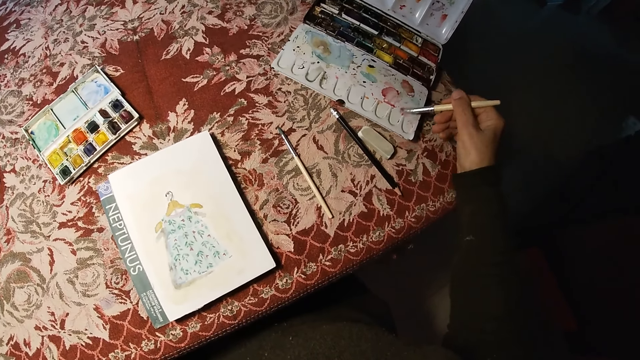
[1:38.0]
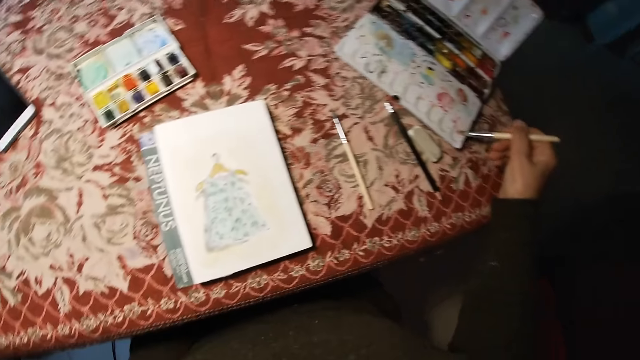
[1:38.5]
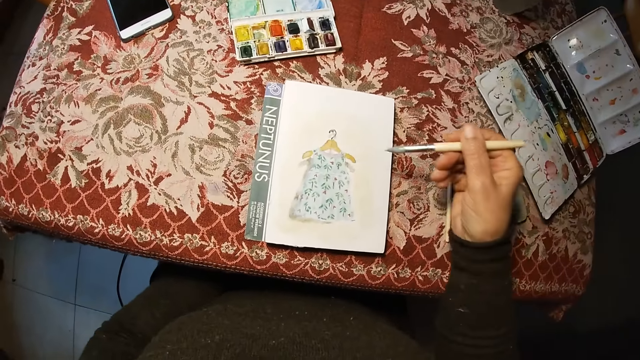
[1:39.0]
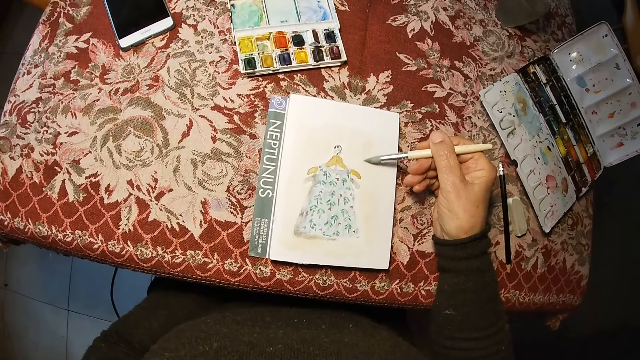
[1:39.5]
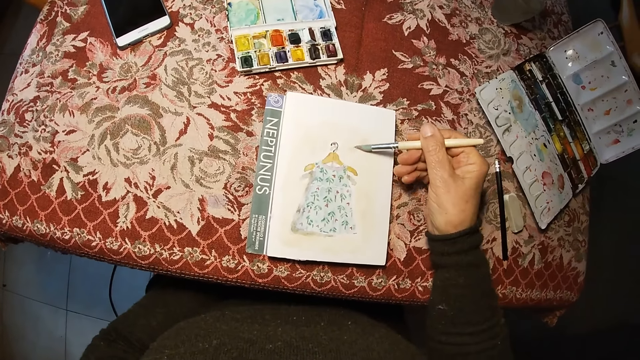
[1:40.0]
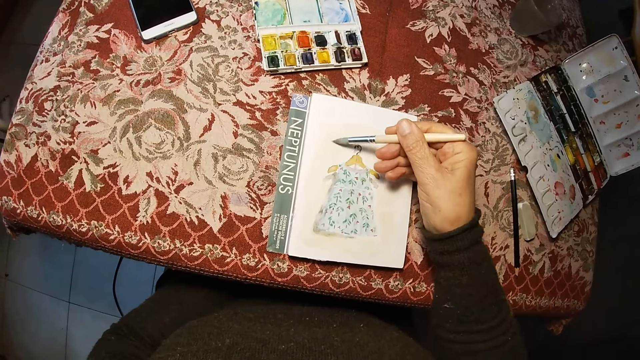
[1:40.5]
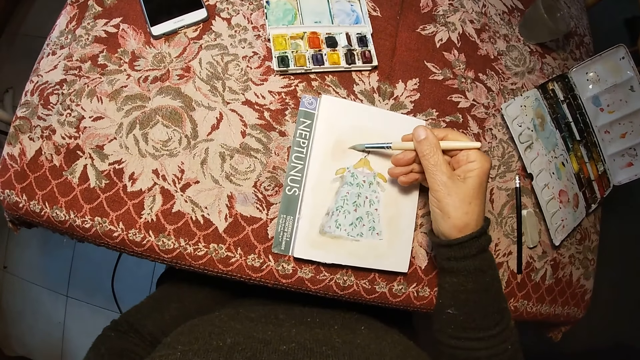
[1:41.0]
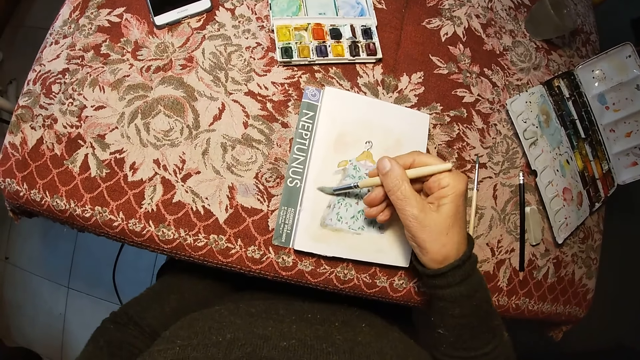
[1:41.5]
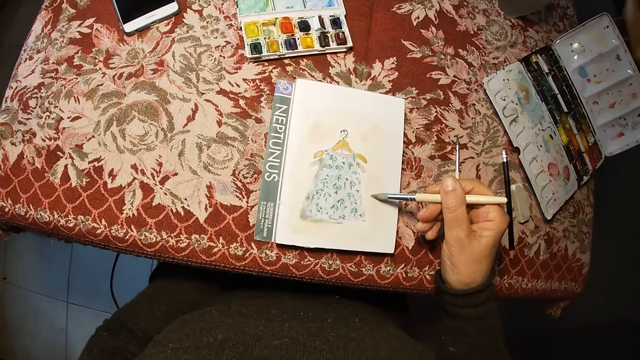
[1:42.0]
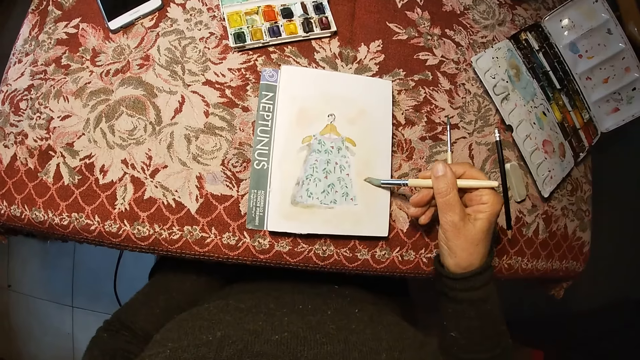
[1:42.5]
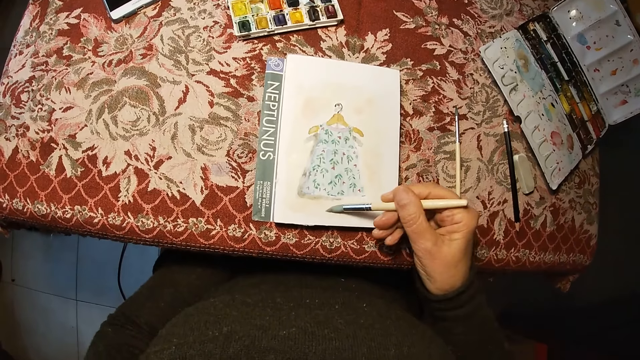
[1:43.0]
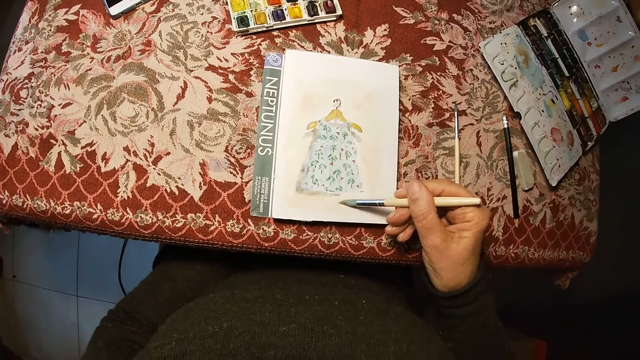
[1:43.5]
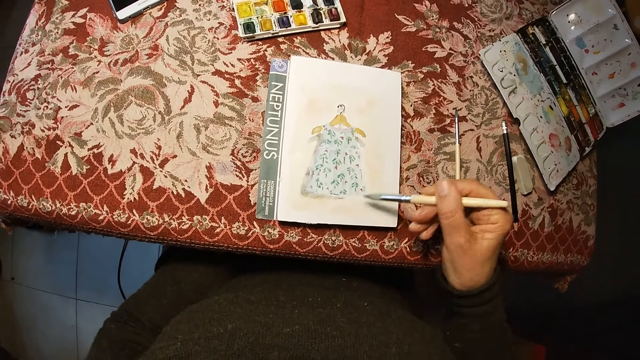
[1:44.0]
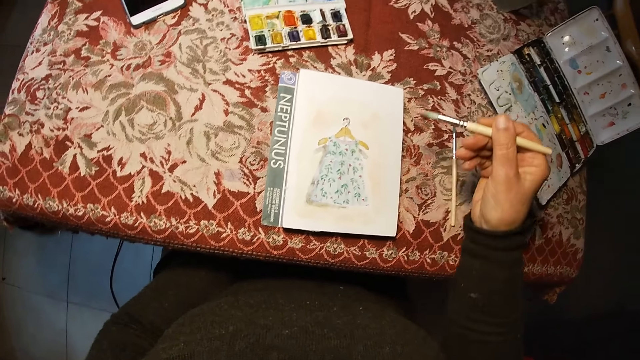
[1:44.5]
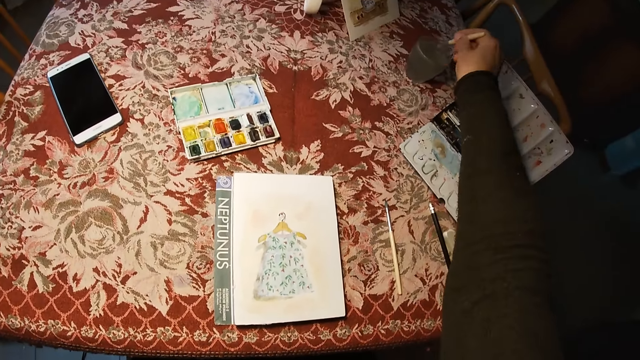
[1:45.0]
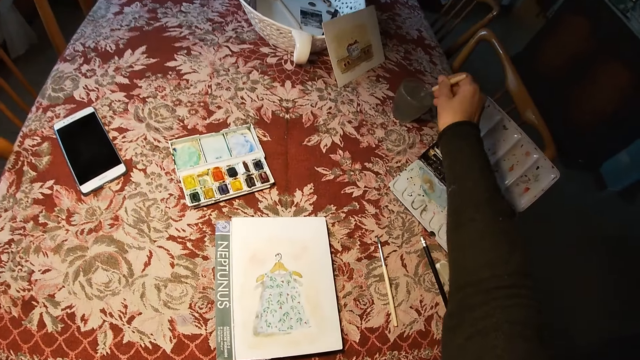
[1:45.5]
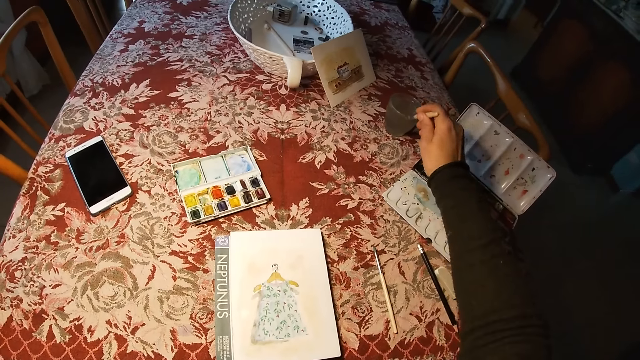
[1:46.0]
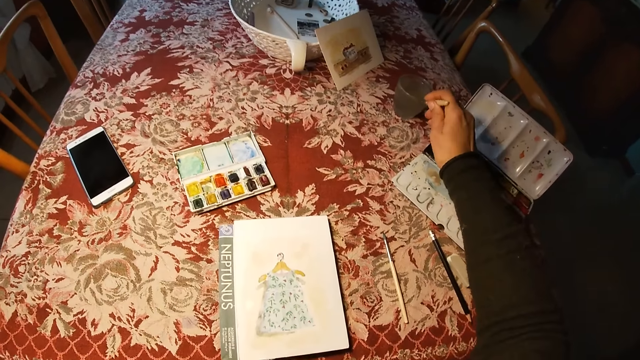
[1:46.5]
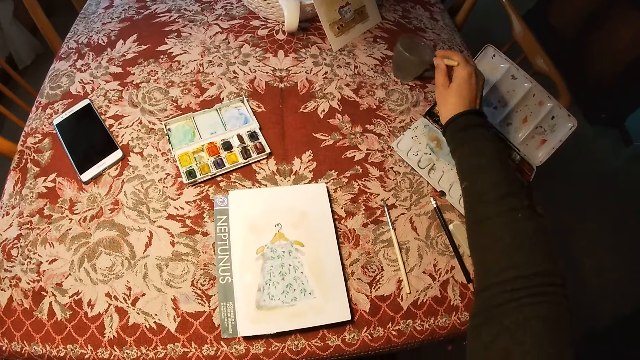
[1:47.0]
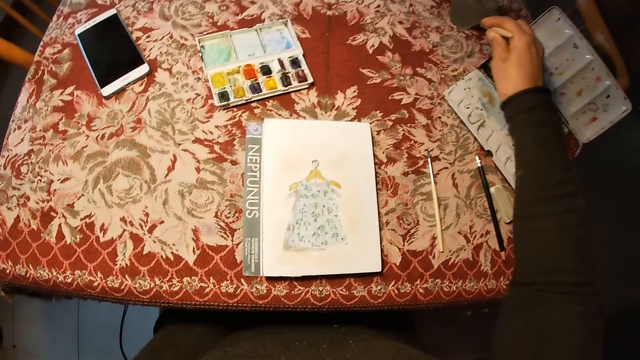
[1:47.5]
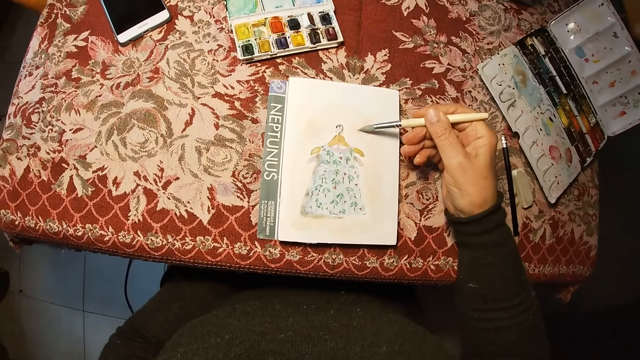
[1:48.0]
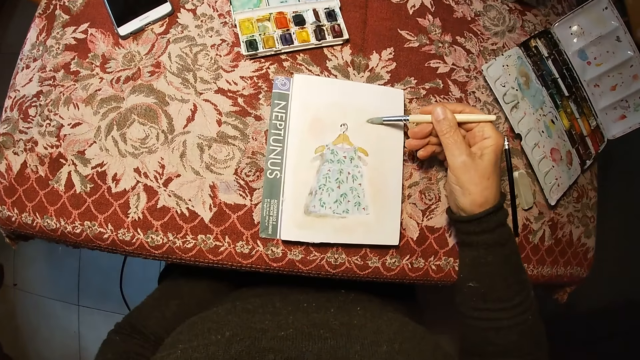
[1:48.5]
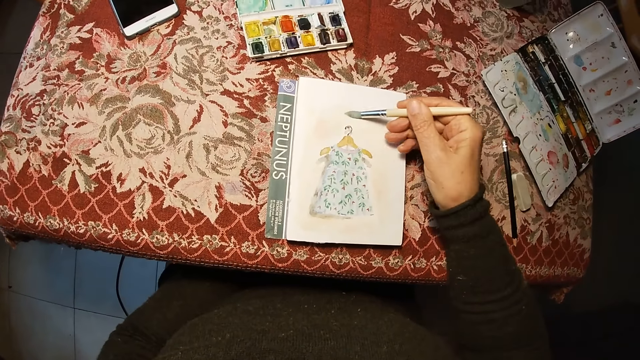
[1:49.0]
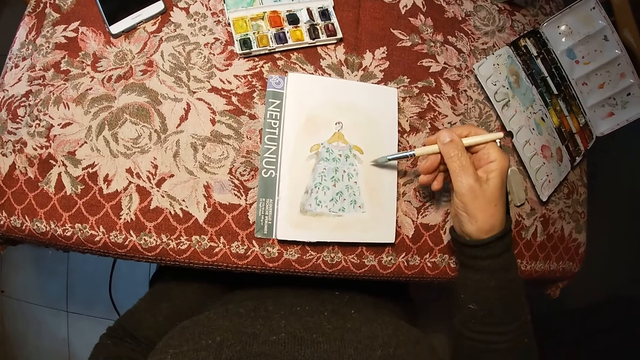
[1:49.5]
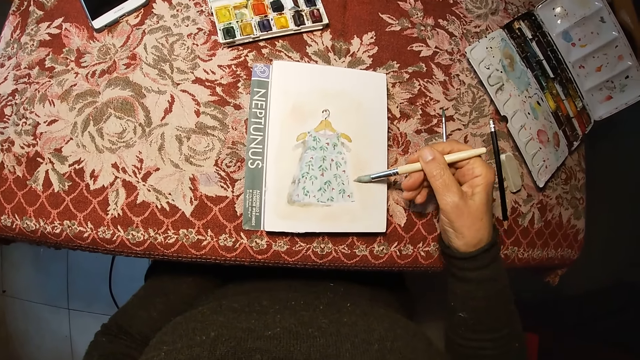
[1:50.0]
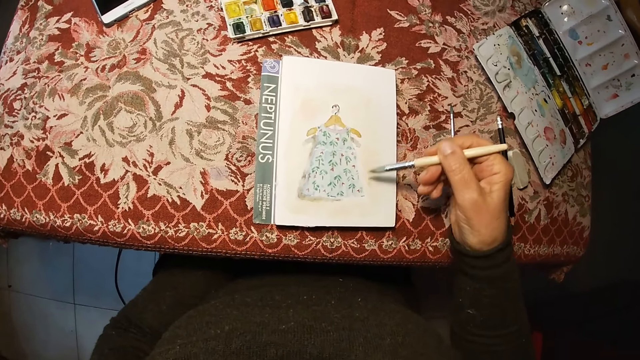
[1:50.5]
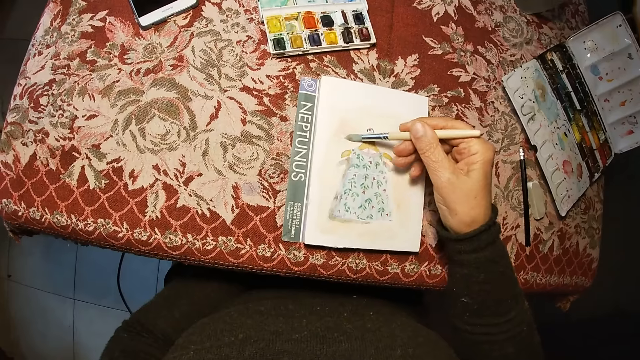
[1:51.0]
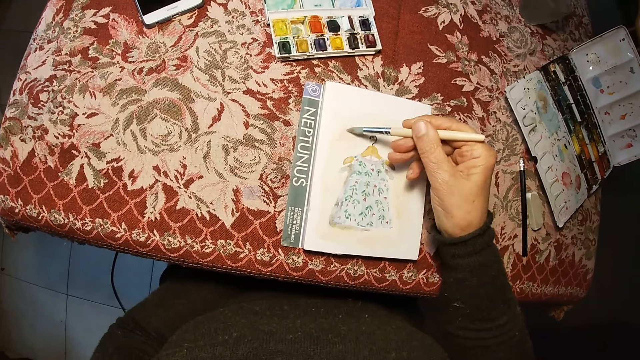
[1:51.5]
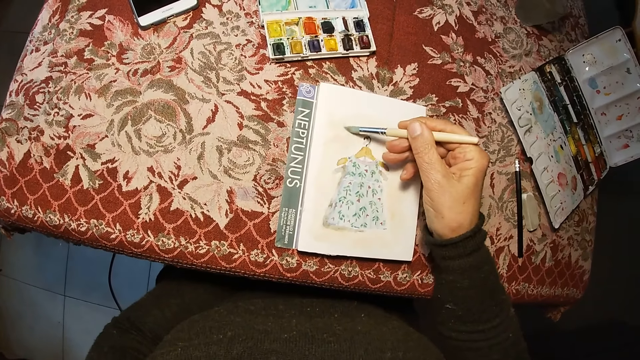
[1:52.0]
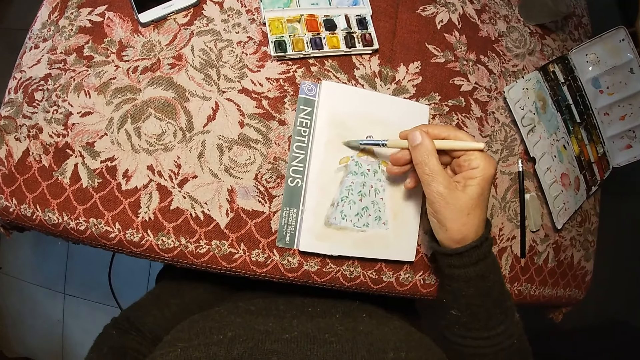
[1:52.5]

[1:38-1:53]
The camera wearer removes the brush on the paint box. She moves the hand towards the paper. She paints the drawing book with the brush. She removes the brush on the drawing book. She moves her hand towards the water. She swirls the brush in the cup of water. She dips the paint brush in the water. She wipes the brush on the edge of the cup of water. She moves her hand towards the paper. She paints the drawing book with the brush.

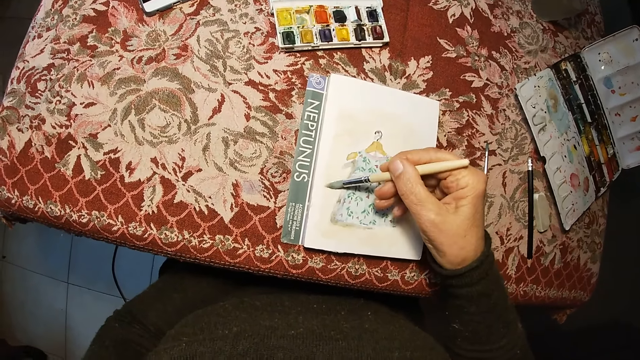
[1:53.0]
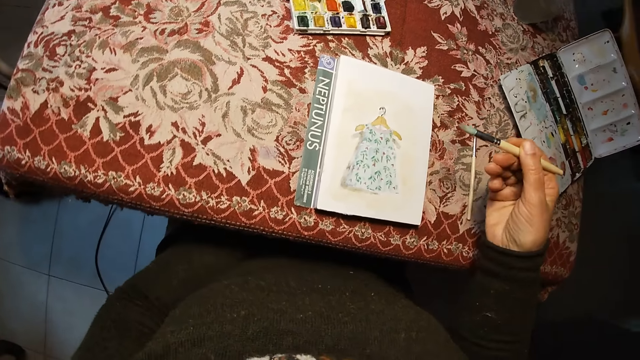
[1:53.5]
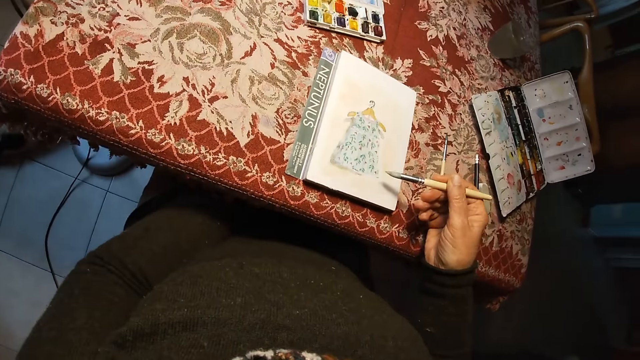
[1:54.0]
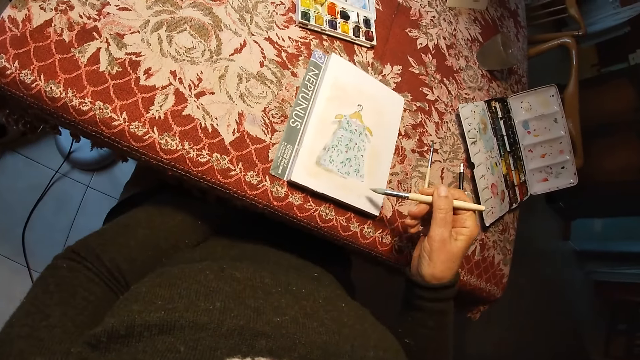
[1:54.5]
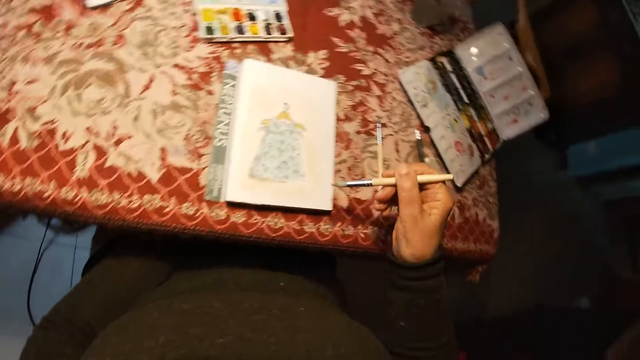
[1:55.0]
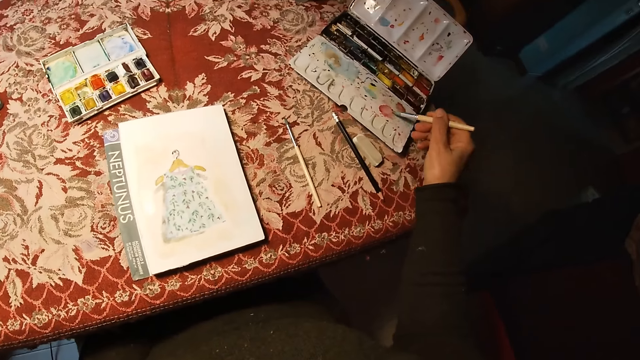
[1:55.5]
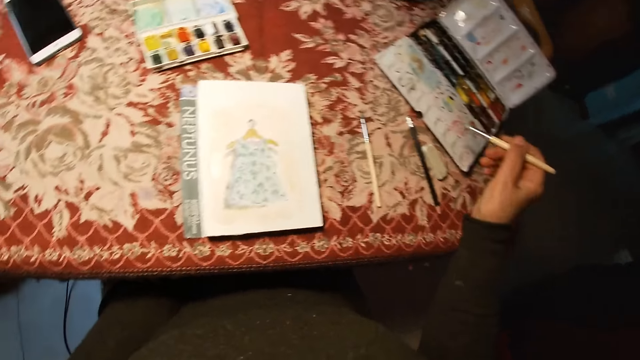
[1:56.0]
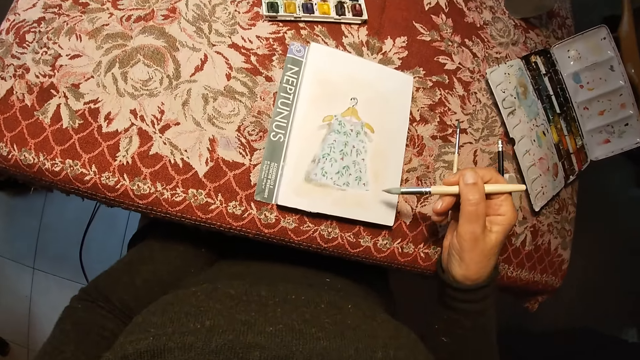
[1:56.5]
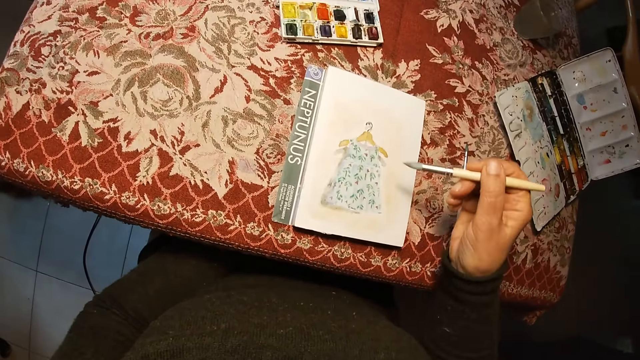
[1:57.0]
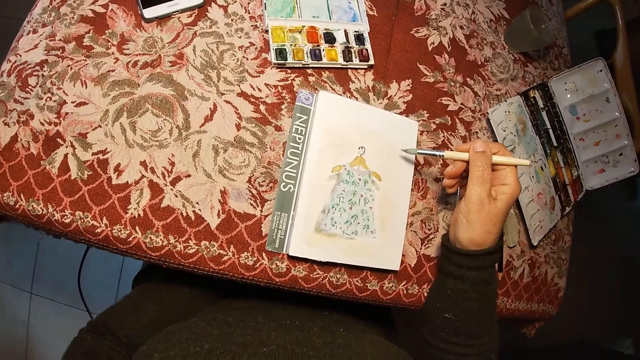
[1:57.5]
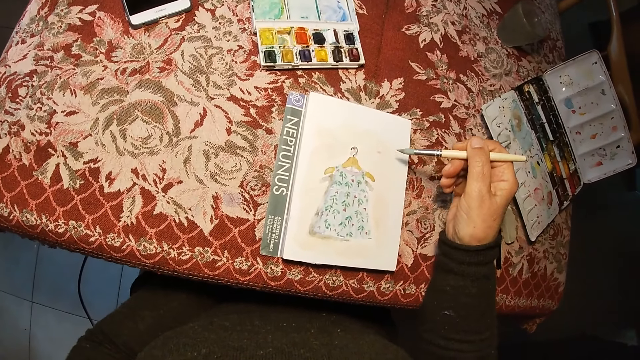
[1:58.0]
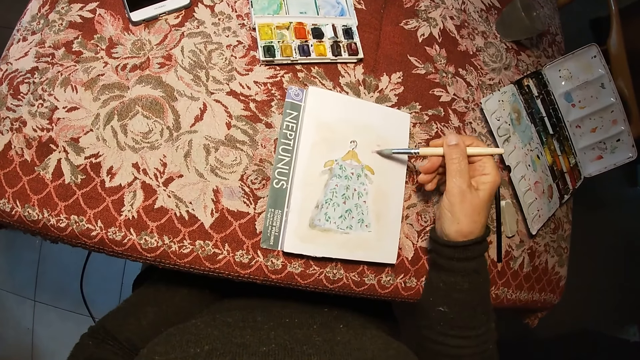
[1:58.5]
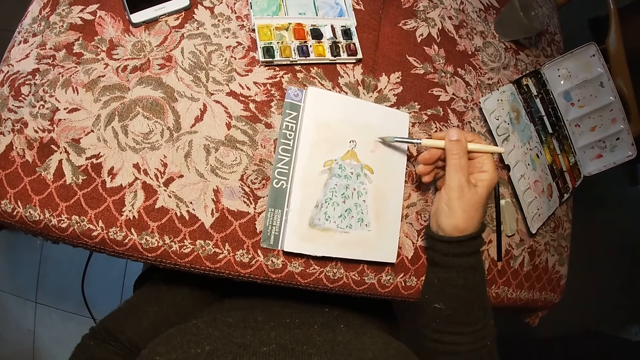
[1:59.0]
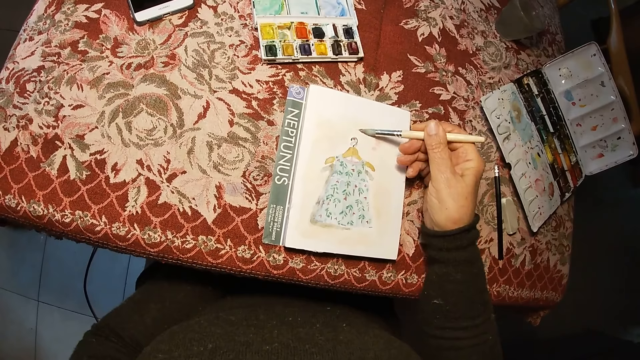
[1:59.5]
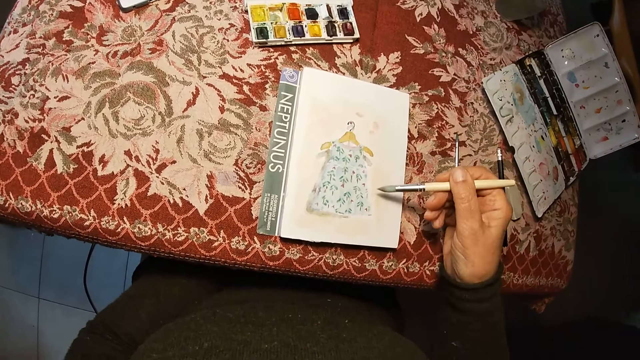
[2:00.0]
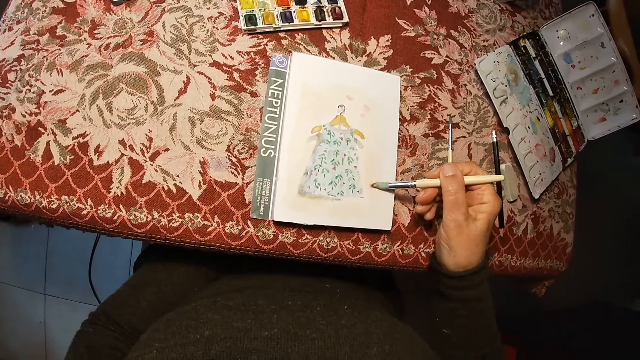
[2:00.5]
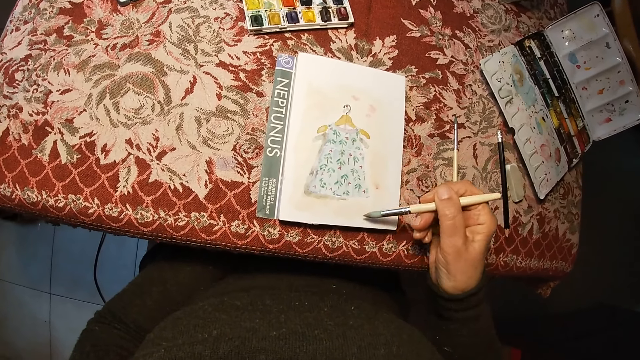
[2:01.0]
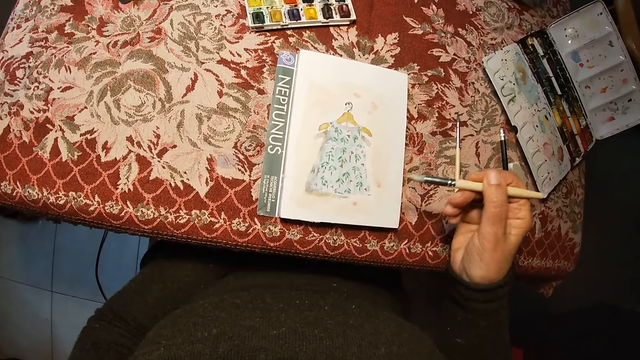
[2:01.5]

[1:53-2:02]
The camera wearer moves her hand towards the palette. She mixes the color on the paint box with a brush. She rubs the paint brush on the palette. She removes the brush on the paint box. She moves her hand towards the paper. She paints the drawing book with the brush.
